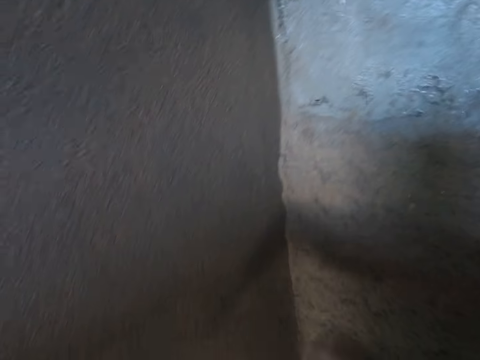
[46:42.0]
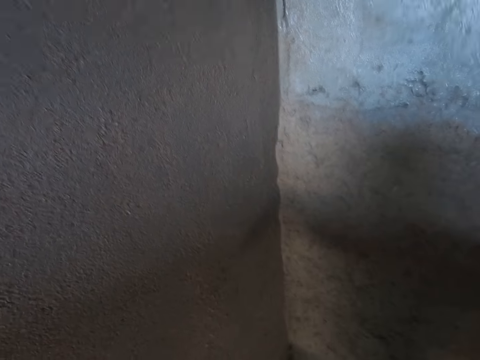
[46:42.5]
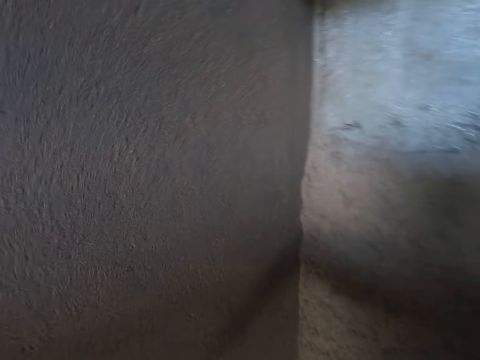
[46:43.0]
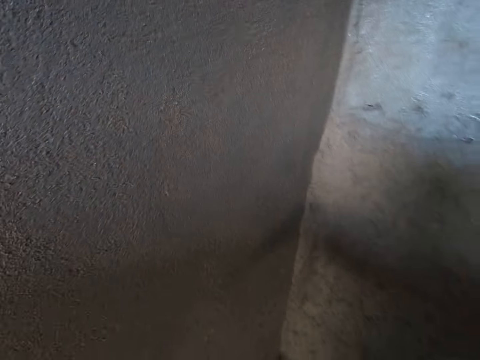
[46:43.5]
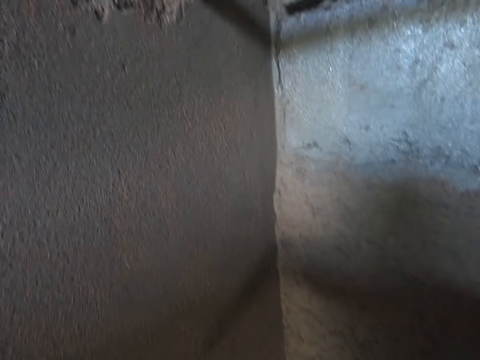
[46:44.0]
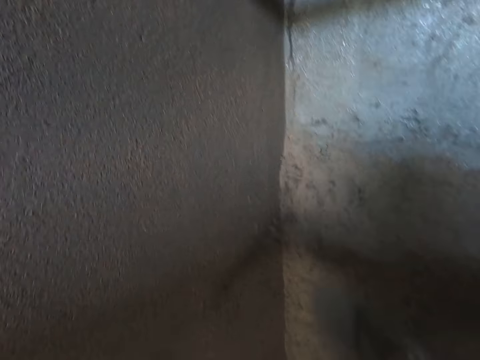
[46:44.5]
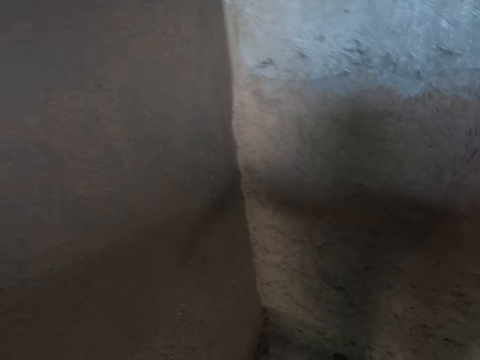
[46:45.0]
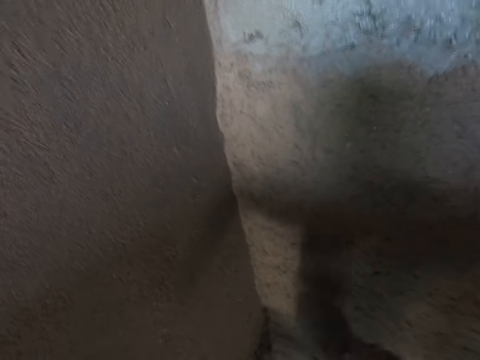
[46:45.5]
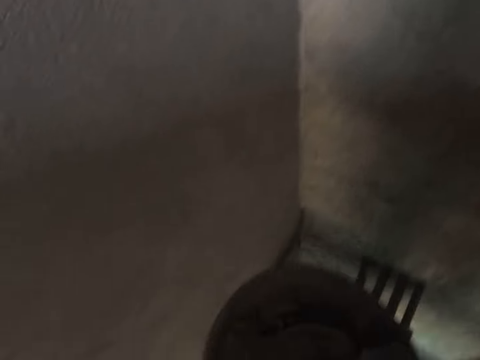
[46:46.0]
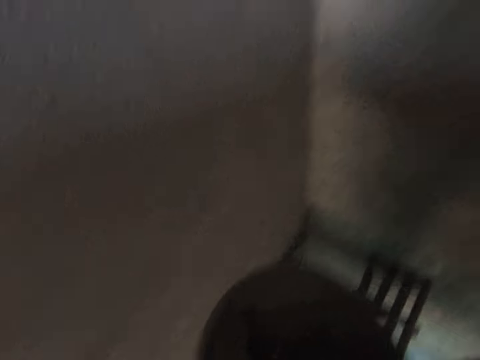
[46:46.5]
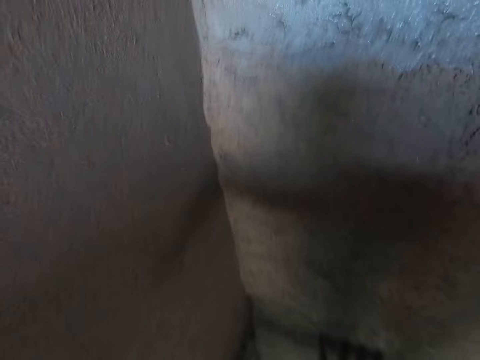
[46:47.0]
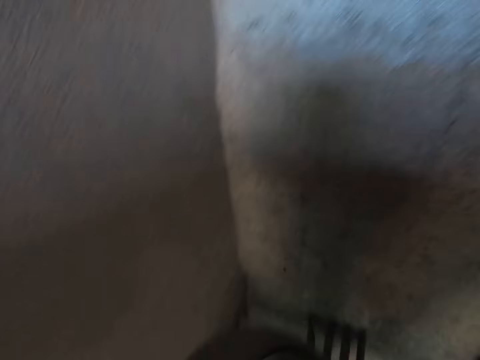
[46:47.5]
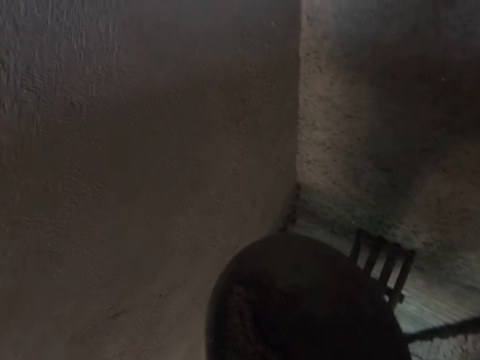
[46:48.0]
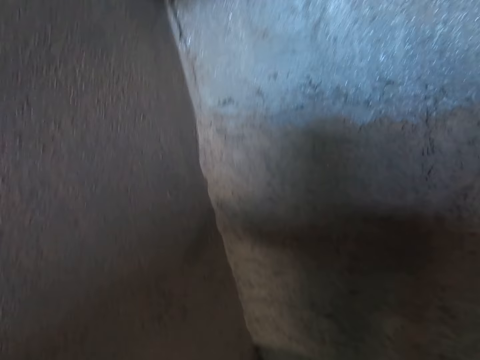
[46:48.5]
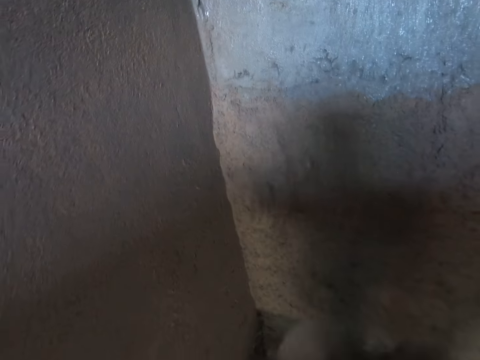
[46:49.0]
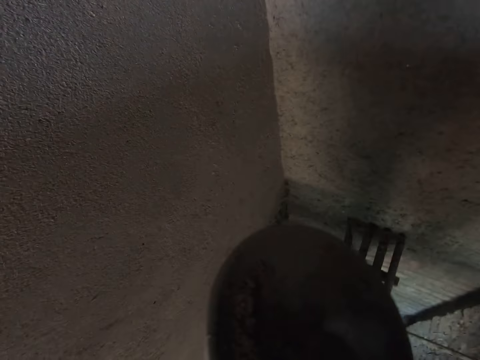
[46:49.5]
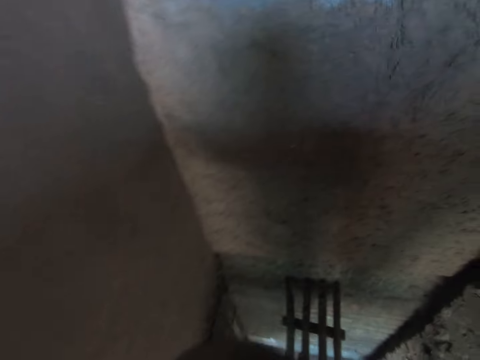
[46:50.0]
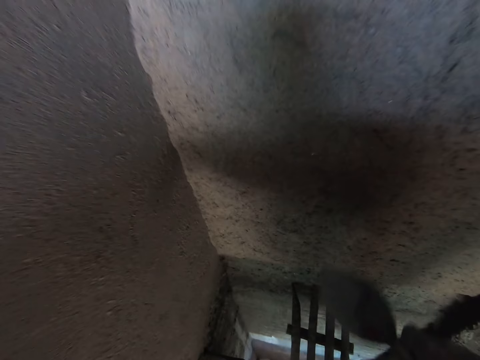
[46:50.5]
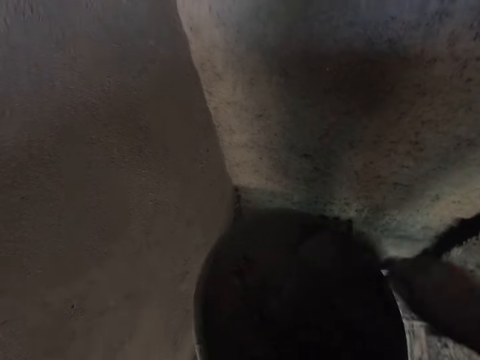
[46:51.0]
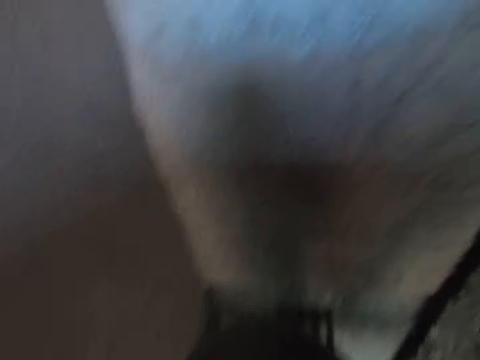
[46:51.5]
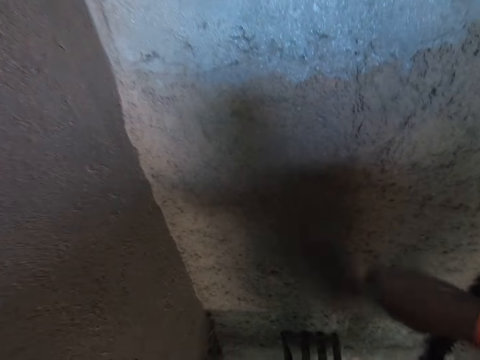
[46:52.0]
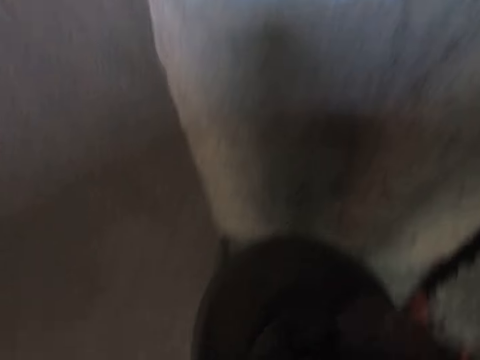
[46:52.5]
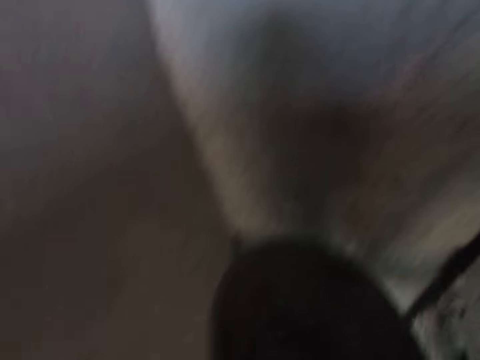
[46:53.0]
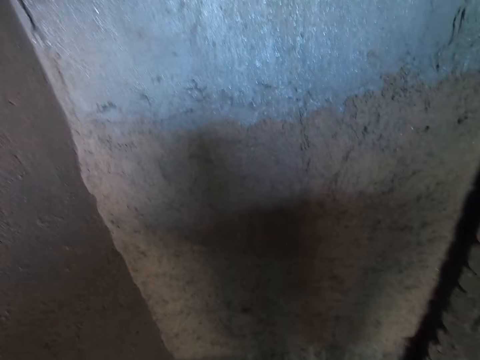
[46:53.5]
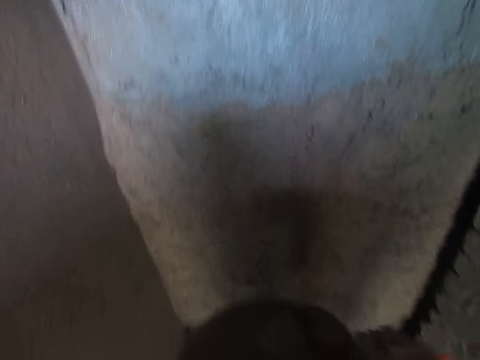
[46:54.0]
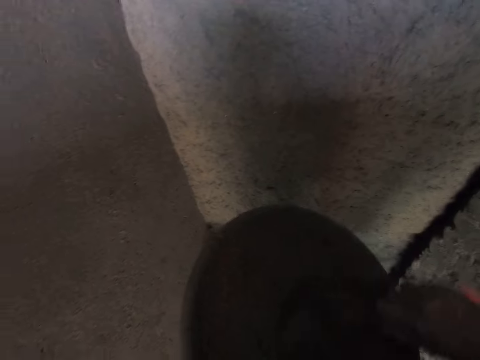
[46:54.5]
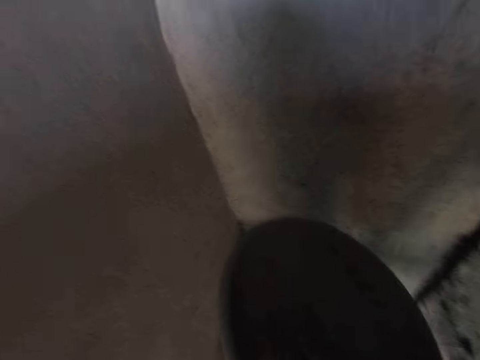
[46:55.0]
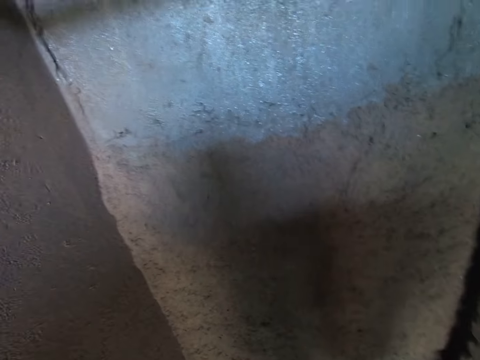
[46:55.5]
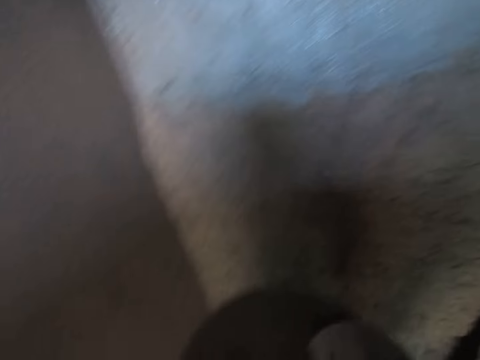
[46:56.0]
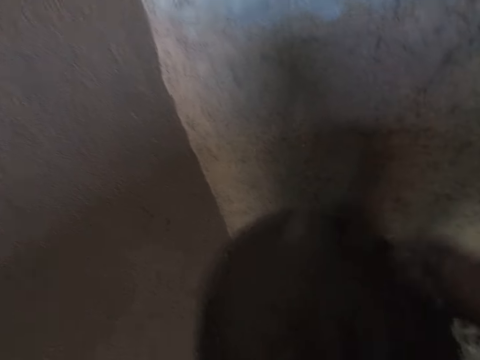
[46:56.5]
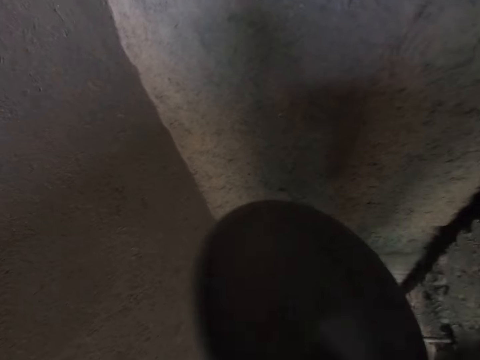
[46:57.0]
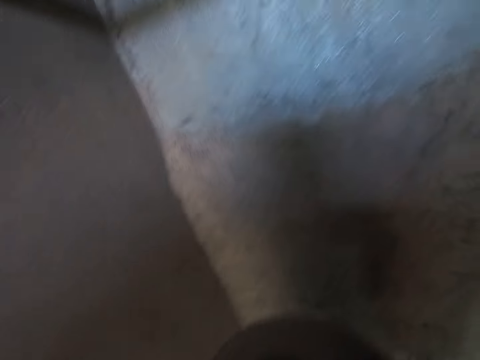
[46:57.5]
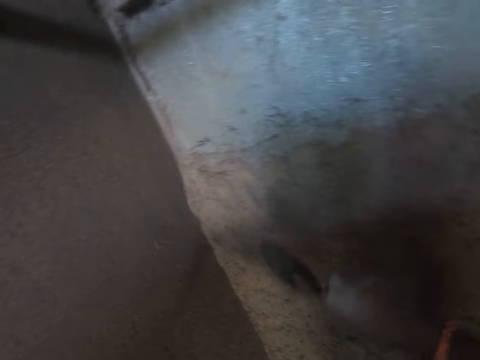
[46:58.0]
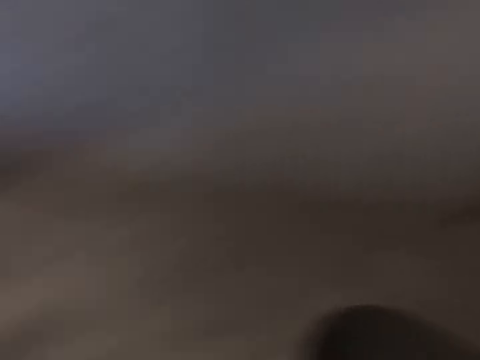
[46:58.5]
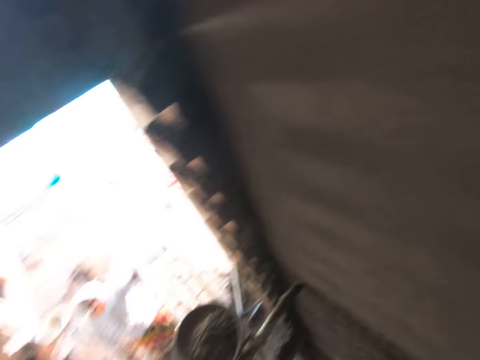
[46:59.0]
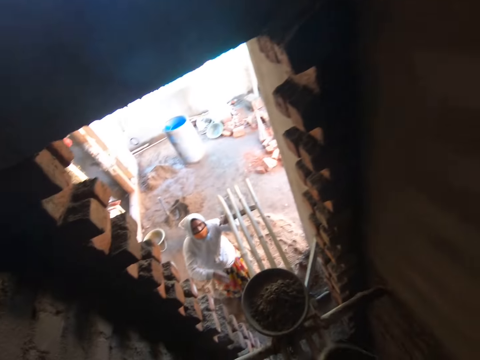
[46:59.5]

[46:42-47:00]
The camera wearer pastes the cement mix on the wall with the gauging trowel in his right hand. He pastes the cement mix on the wall repeatedly. He packs the cement mix from the bowl with the gauging trowel in his right hand. He pastes the cement mix on the wall with the gauging trowel in his right hand. He packs the cement mix from the bowl with the gauging trowel in his right hand. He pastes the cement mix on the wall with the gauging trowel in his right hand. He packs the cement mix from the bowl with the gauging trowel in his right hand. He pastes the cement mix on the wall with the gauging trowel in his right hand. He packs the cement mix from the bowl with the gauging trowel in his right hand. He pastes the cement mix on the wall with the gauging trowel in his right hand. He packs the cement mix from the bowl with the gauging trowel in his right hand. He pastes the cement mix on the wall with the gauging trowel in his right hand. He packs the cement mix from the bowl with the gauging trowel in his right hand. He pastes the cement mix on the wall with the gauging trowel in his right hand. He packs the cement mix from the bowl with the gauging trowel in his right hand. He pastes the cement mix on the wall with the gauging trowel in his right hand.

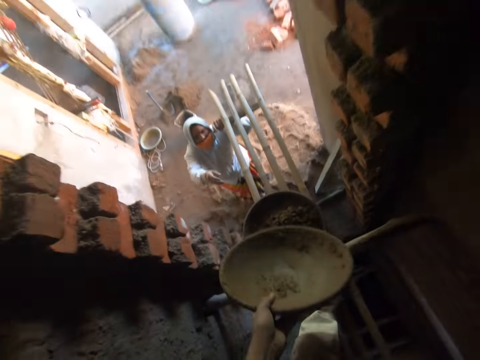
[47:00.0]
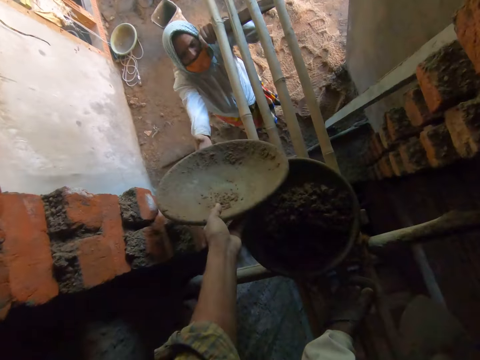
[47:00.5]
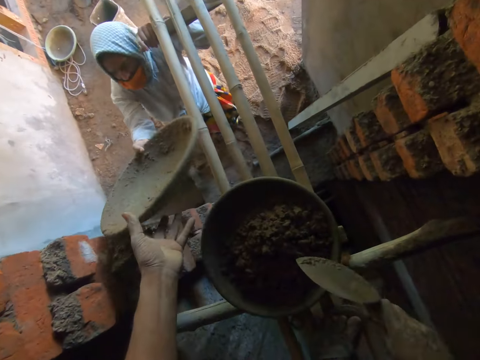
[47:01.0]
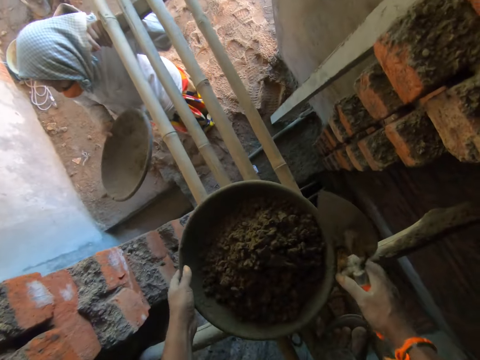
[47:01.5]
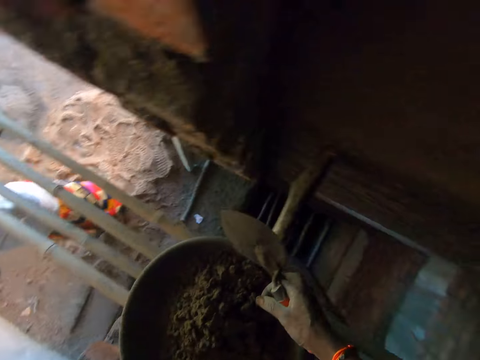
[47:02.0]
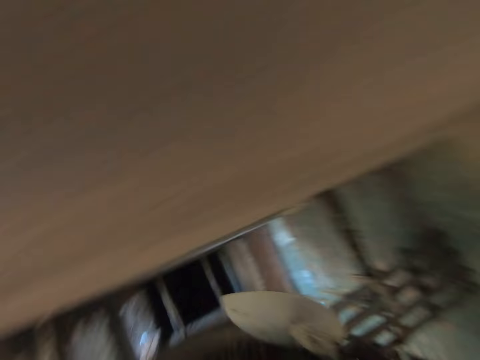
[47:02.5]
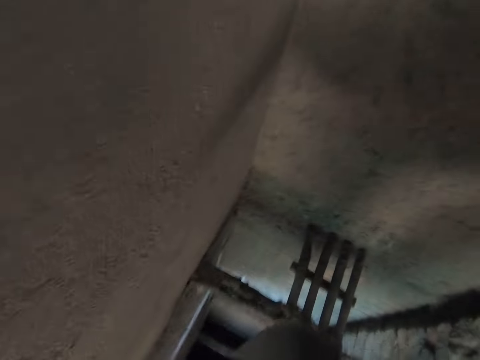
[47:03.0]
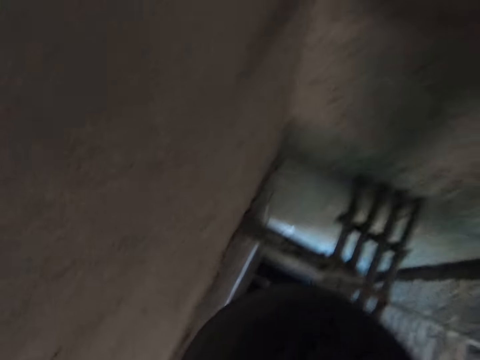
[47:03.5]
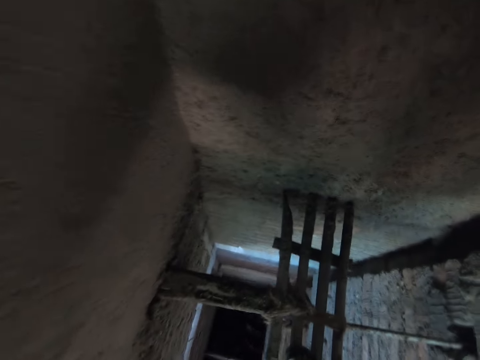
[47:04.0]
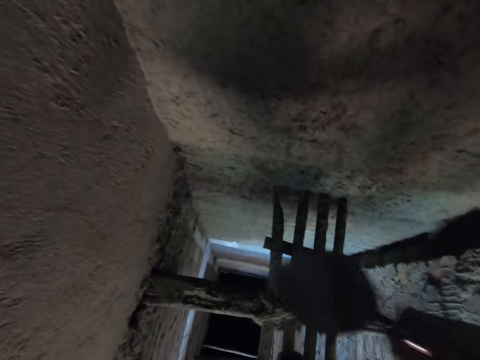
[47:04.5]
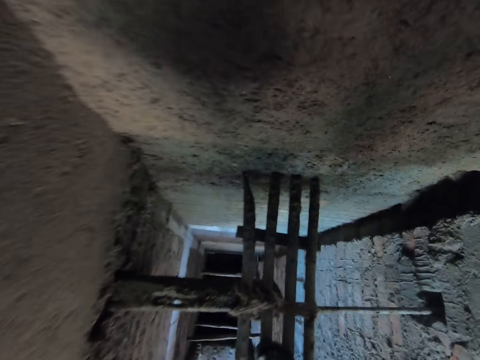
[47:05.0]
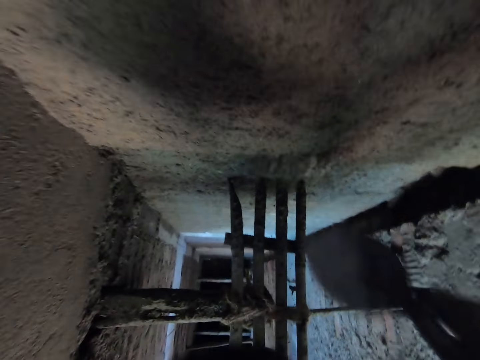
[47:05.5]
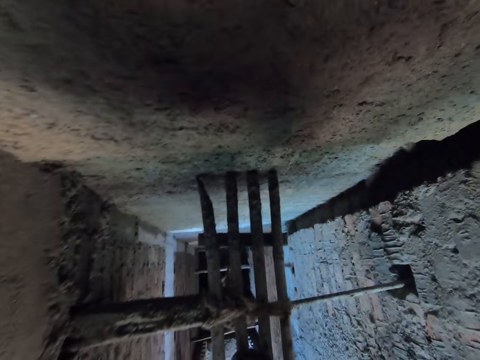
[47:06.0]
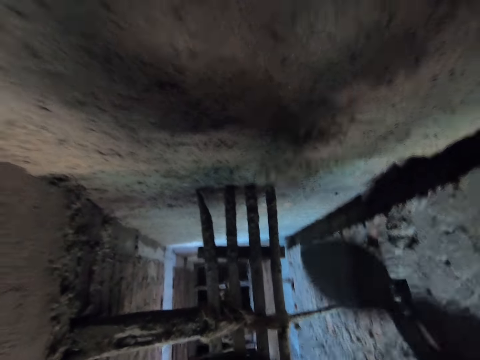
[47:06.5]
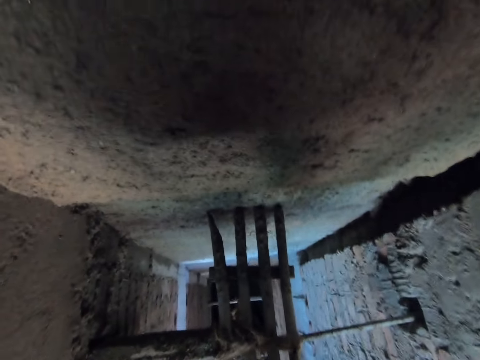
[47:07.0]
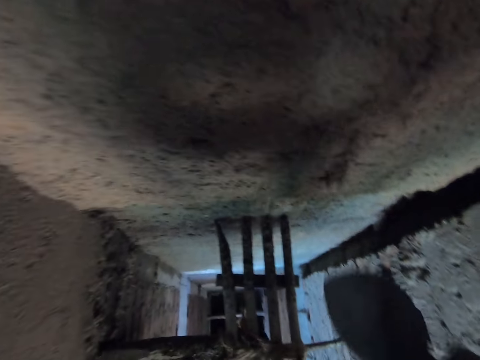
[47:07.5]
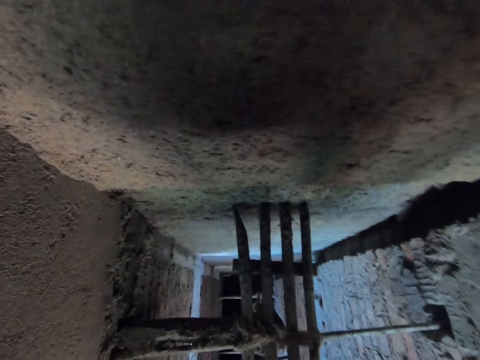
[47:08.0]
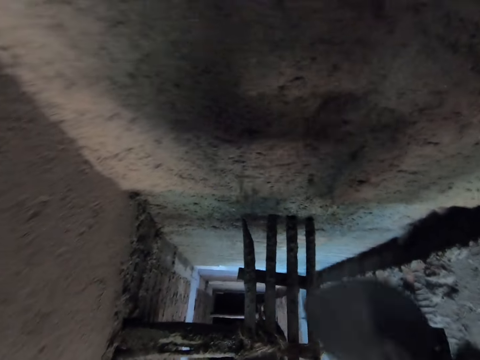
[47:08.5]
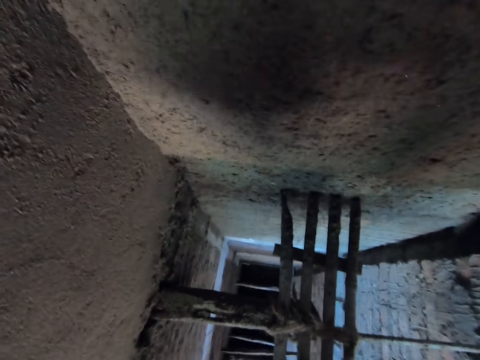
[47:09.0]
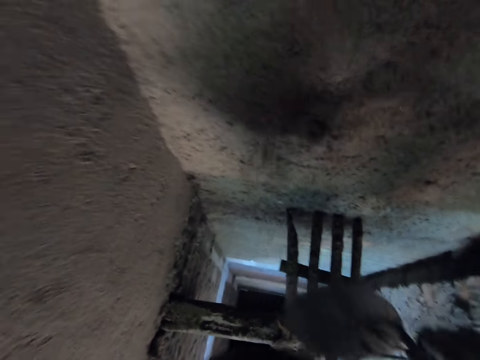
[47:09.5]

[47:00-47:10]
The camera wearer interacts with a woman. He gives the bowl to the woman with his left hand. He picks up the bowl from the construction bamboo with his hands. He pastes the cement mix on the wall with the gauging trowel in his right hand. He packs the cement mix from the bowl with the gauging trowel in his right hand. He pastes the cement mix on the wall with the gauging trowel in his right hand. He packs the cement mix from the bowl with the gauging trowel in his right hand. He pastes the cement mix on the wall with the gauging trowel in his right hand. He packs the cement mix from the bowl with the gauging trowel in his right hand. He pastes the cement mix on the wall with the gauging trowel in his right hand.
